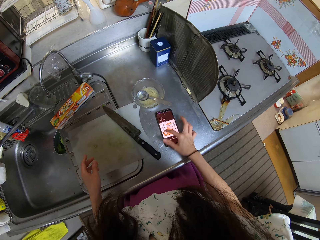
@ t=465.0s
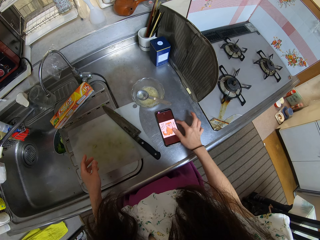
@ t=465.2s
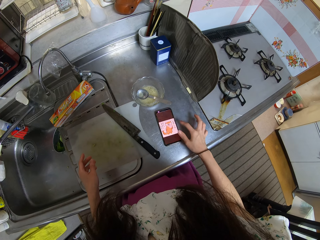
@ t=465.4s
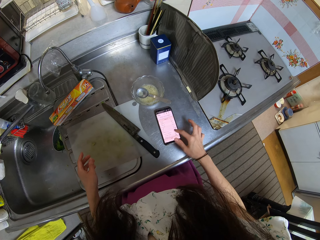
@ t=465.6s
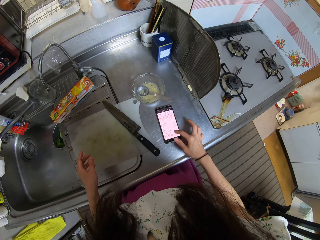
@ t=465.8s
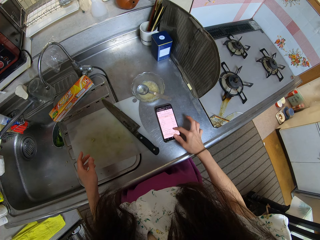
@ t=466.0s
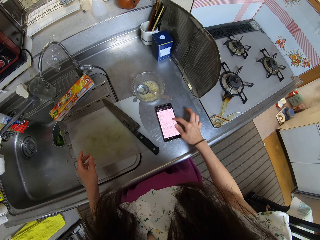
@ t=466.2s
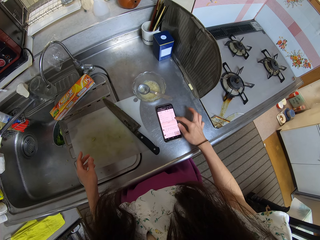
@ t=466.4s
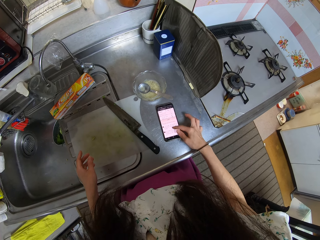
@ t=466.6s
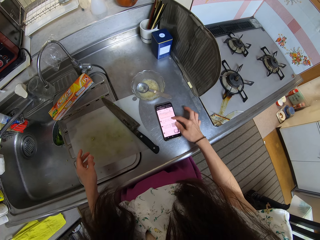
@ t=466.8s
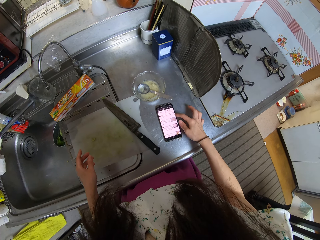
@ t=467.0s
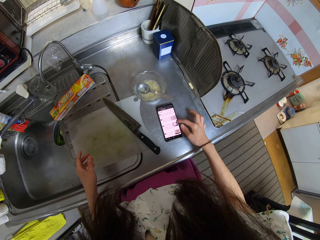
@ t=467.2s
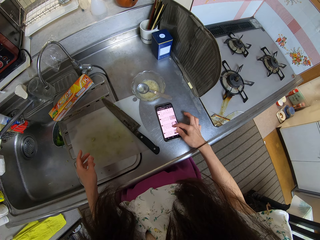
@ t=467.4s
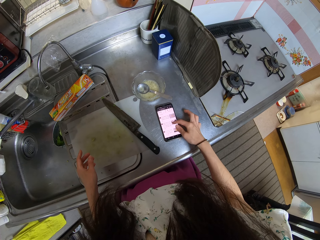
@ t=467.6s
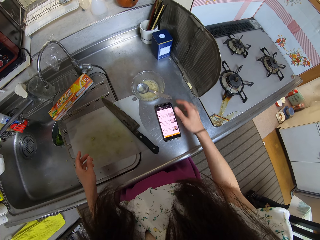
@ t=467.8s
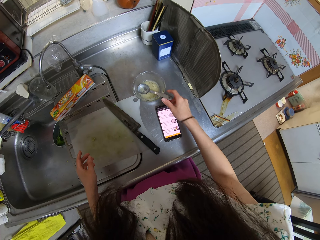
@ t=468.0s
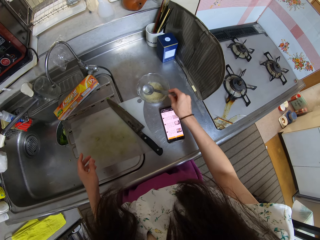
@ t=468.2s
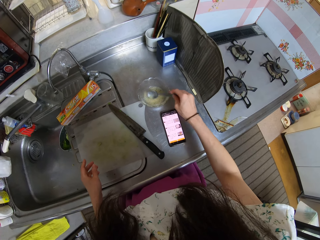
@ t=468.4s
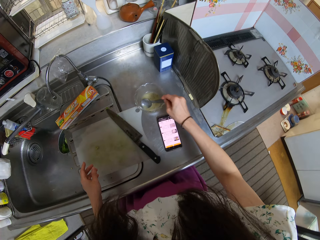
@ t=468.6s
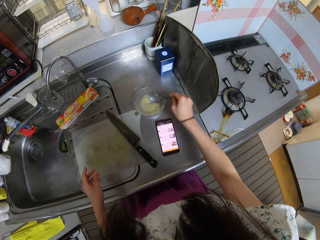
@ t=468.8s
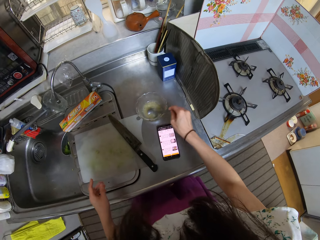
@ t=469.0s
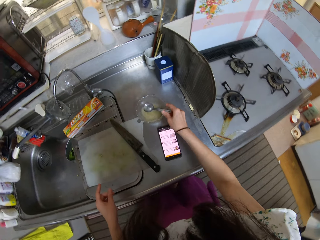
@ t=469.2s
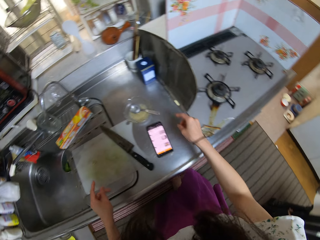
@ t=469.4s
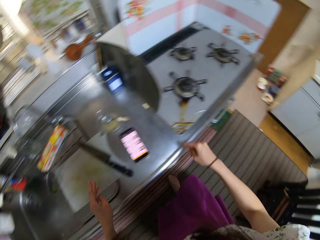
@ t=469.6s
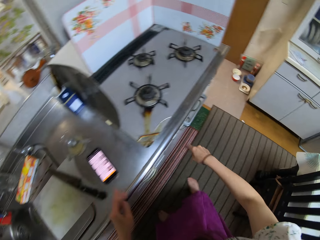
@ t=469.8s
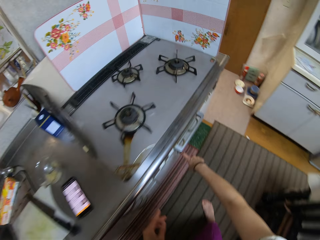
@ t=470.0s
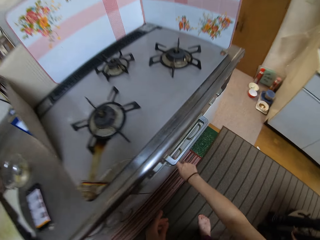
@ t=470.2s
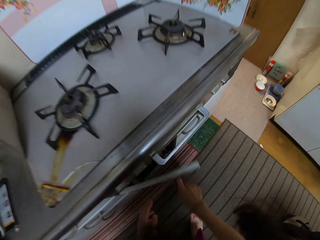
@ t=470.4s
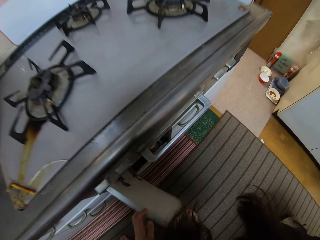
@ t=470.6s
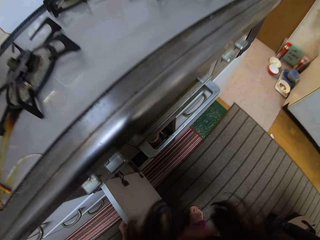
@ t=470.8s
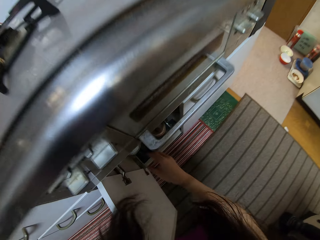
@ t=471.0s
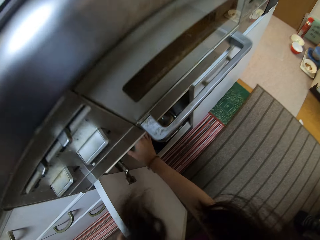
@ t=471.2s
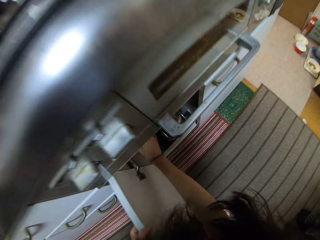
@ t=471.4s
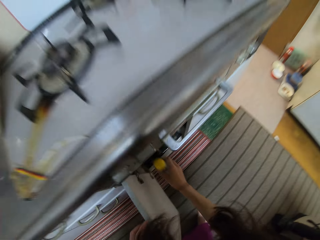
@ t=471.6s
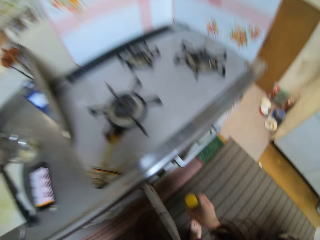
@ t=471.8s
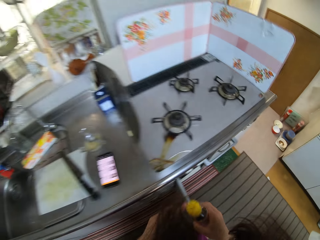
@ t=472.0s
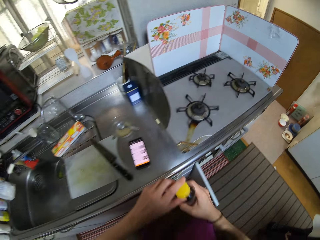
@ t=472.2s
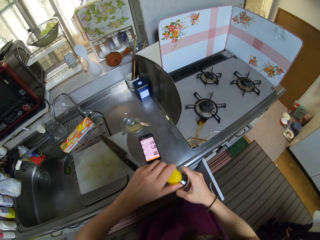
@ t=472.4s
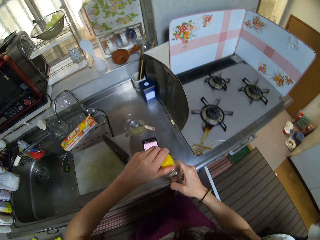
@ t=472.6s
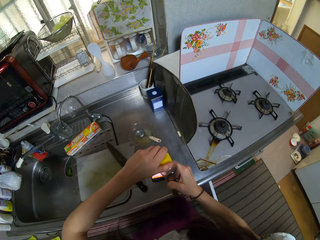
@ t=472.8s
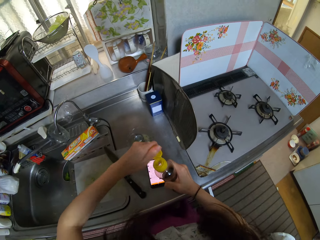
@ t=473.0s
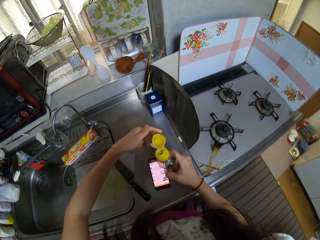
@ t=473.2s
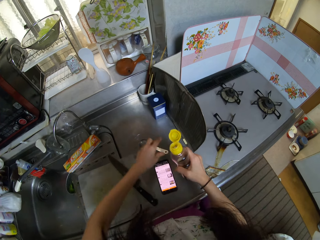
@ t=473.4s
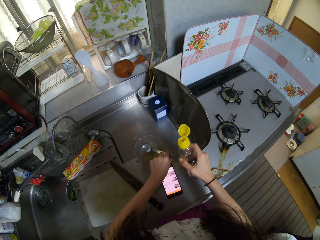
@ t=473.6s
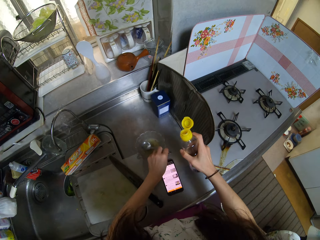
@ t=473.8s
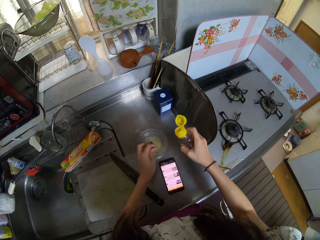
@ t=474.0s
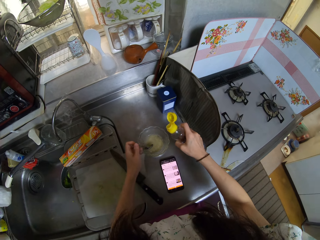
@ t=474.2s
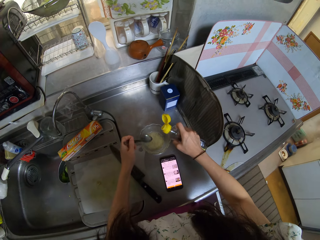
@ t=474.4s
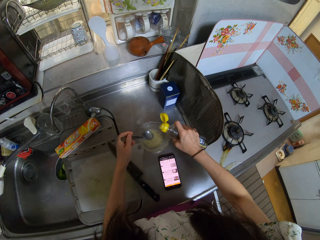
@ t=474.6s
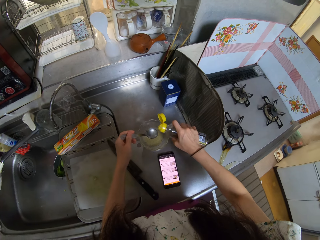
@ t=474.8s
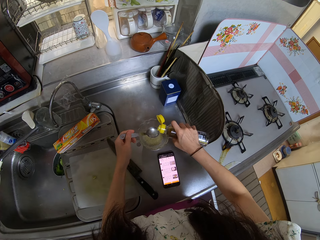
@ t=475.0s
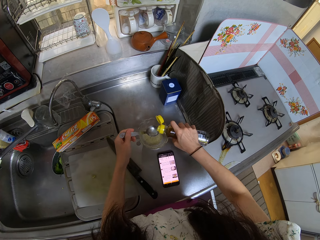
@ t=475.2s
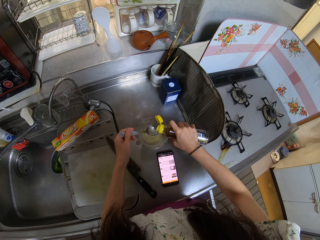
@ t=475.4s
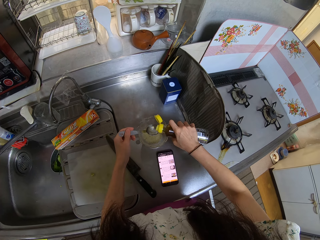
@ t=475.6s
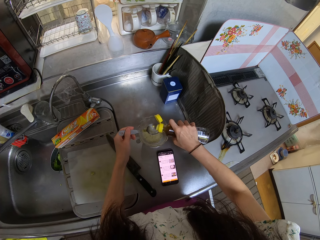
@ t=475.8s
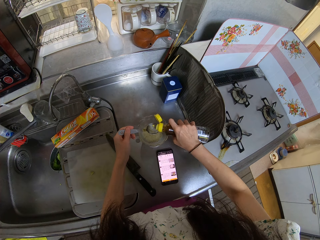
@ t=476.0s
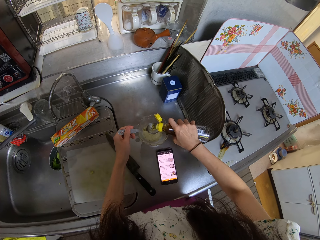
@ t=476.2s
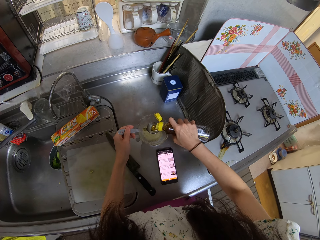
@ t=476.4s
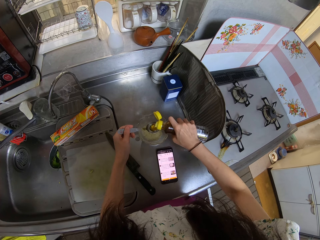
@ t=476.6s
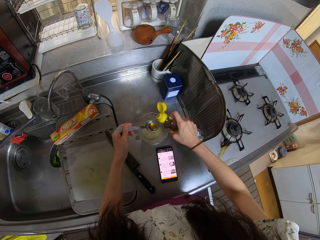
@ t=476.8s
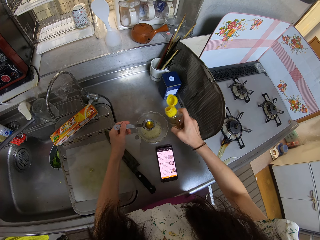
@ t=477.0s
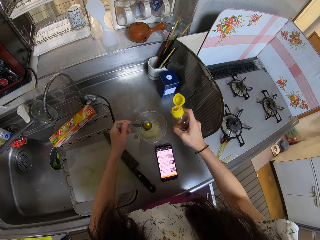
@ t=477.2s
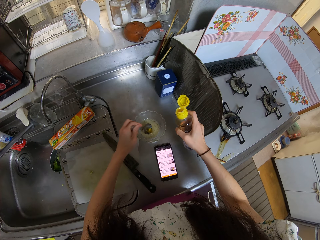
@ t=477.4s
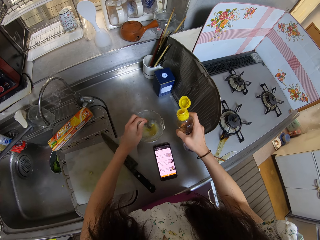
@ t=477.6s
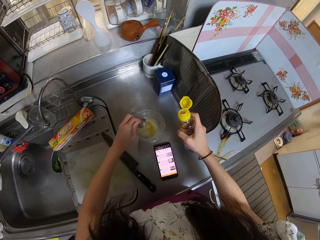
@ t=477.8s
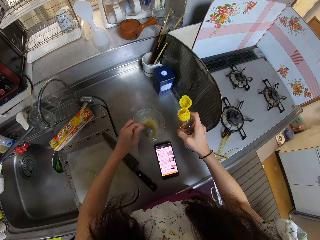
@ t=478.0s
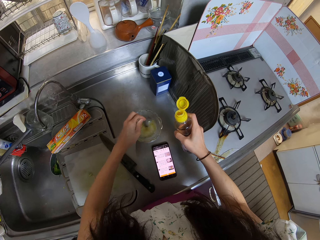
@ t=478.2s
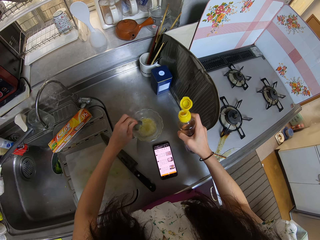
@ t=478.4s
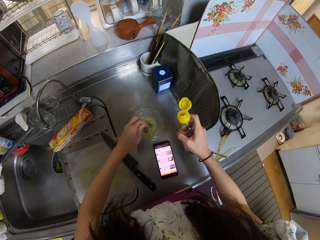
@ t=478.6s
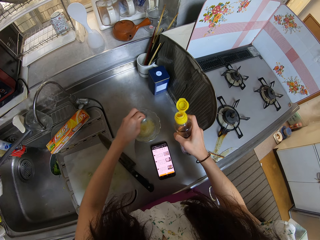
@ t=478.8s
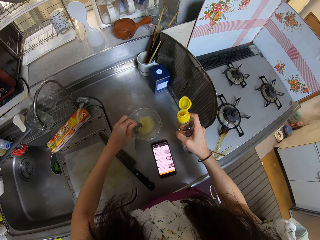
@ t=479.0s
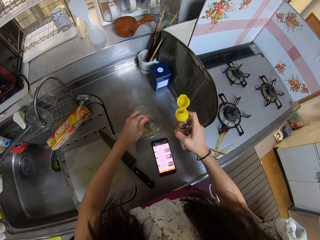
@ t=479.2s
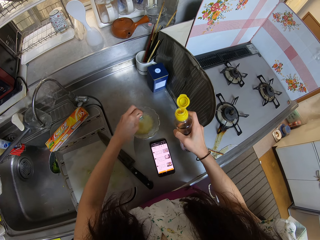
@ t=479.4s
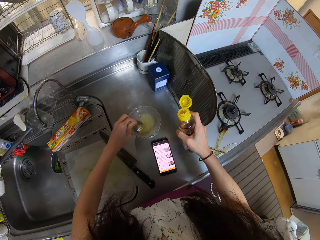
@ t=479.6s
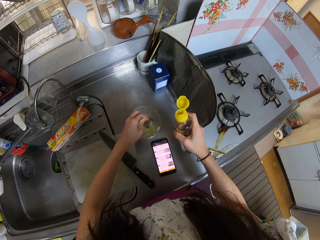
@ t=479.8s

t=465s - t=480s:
The camera wearer holds a phone. She presses the phone with her finger and swipes the phone. She picks up the spoon in the bowl. She stirs the mixture in the bowl and drops the spoon in the bowl. She opens a cupboard. She brings out a bottle from the cupboard. She opens the bottle. She picks up the spoon in the bowl. She pours liquid from the bottle into the spoon. She pours the liquid in the spoon into the bowl. She stirs the mixture in the bowl.

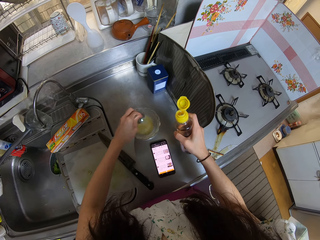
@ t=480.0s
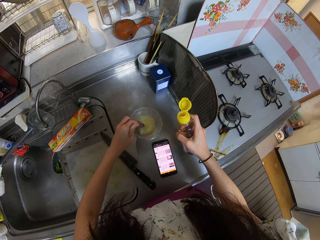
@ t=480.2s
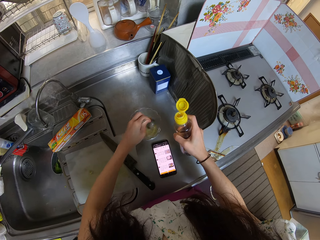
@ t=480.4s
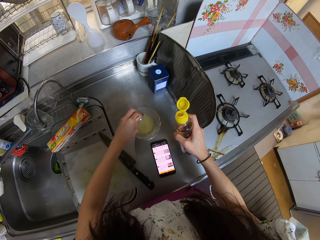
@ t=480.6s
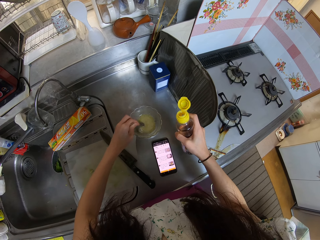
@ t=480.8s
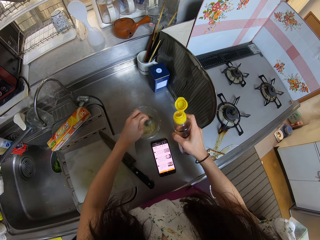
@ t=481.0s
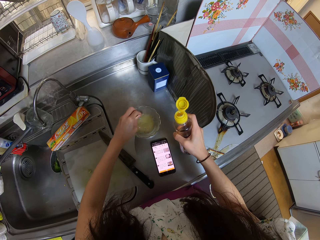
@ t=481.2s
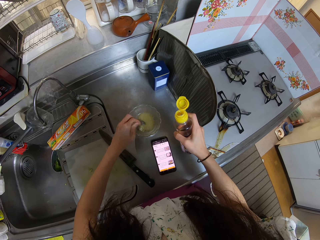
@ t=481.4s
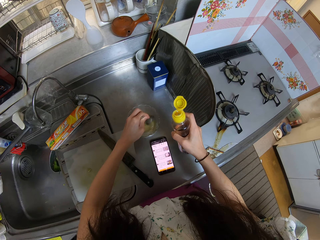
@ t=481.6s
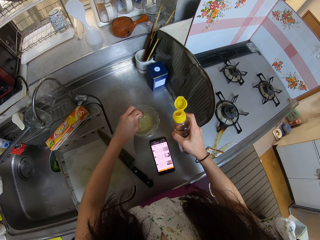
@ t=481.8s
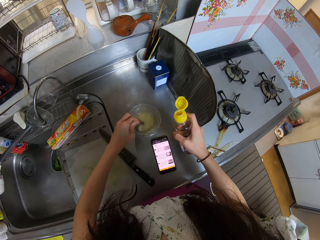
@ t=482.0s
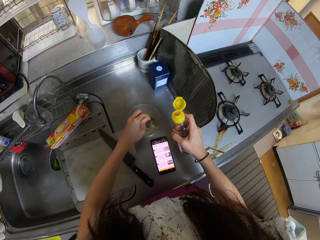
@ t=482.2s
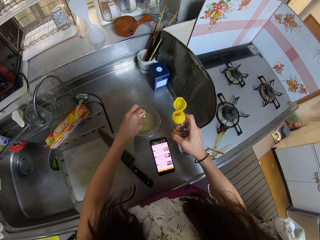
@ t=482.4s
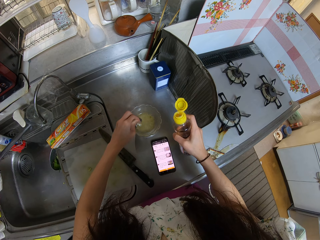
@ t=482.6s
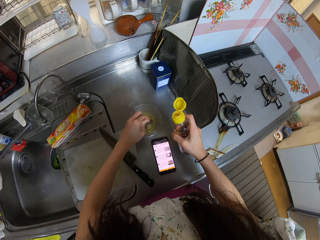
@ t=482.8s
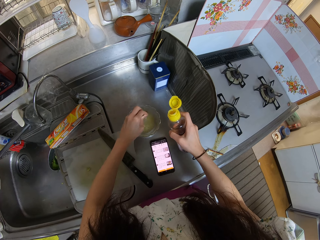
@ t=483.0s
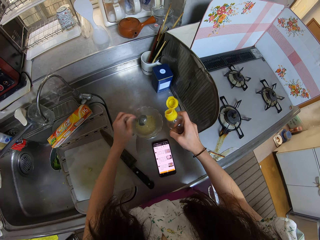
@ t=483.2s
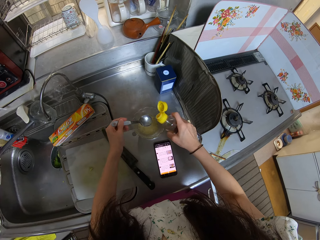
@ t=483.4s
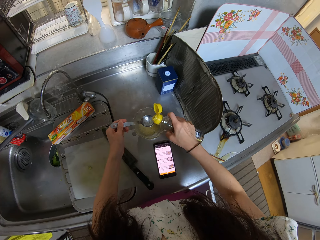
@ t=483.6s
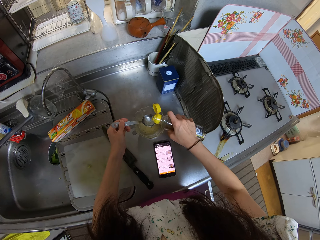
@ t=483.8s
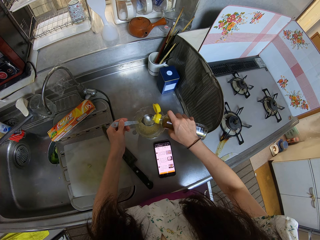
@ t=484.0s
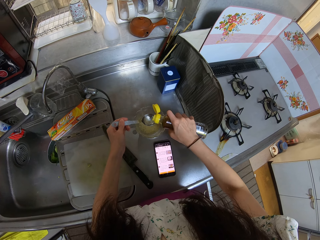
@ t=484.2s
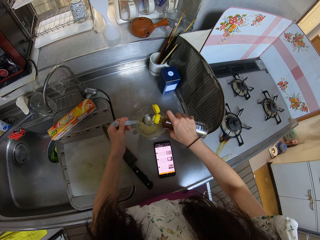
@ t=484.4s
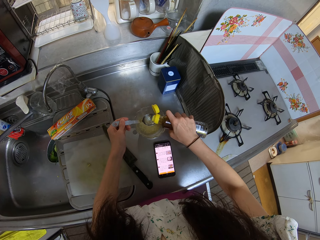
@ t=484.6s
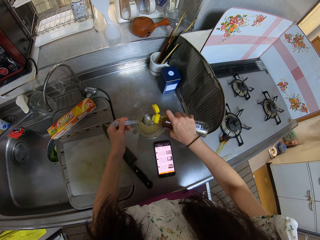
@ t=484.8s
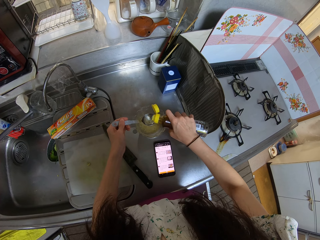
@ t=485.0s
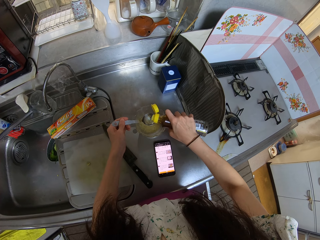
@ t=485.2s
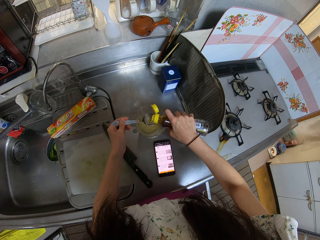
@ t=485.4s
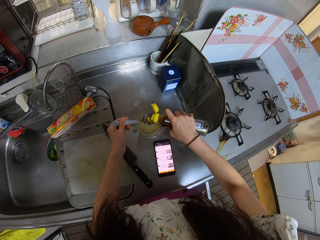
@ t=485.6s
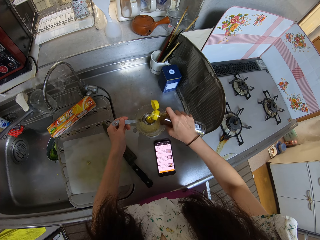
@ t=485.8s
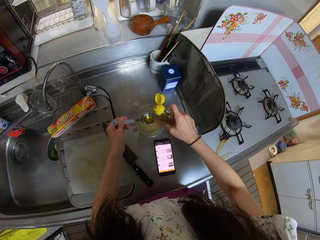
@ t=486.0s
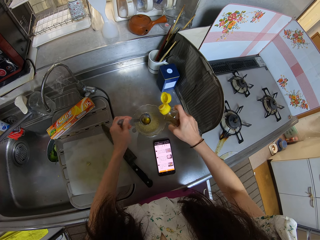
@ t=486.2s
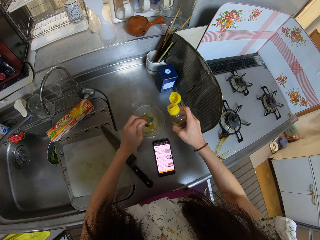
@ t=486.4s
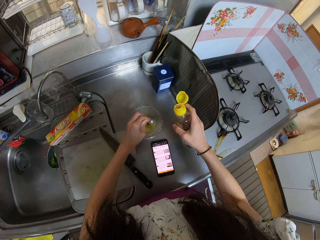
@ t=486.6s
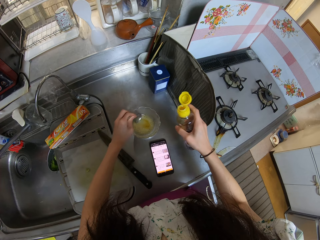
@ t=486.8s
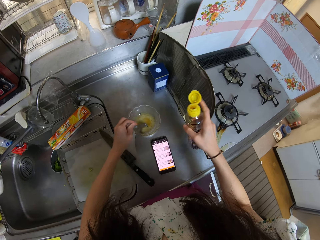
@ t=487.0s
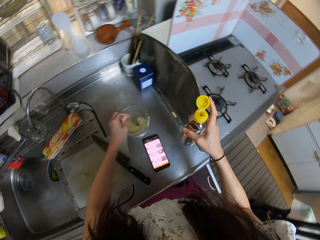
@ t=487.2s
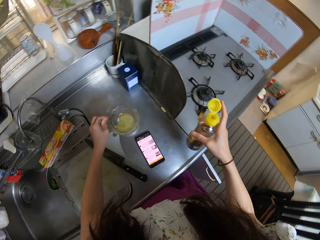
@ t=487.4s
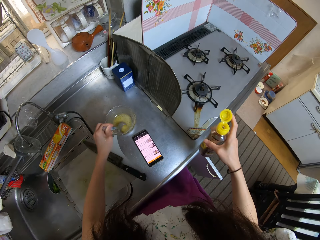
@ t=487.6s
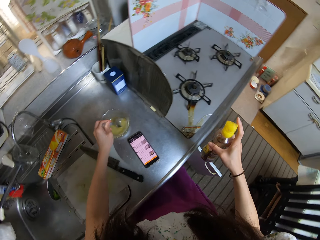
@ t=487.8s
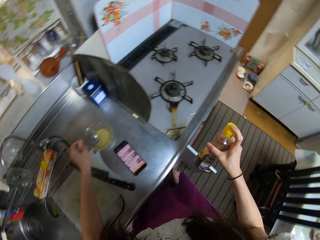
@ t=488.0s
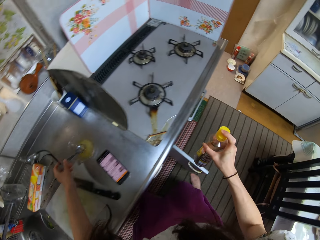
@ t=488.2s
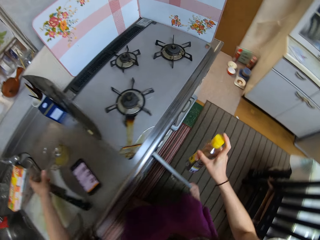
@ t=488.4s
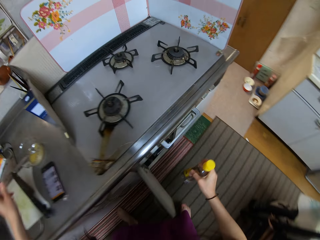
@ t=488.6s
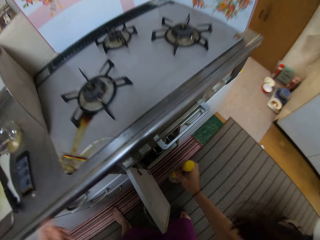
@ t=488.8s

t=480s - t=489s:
The camera wearer pours liquid from the bottle into the spoon. They pour the liquid in the spoon into the bowl. They stir the mixture in the bowl and cover the bottle.
